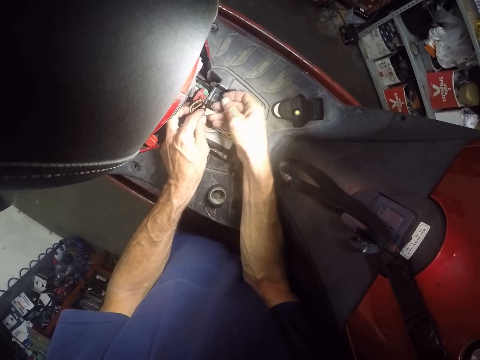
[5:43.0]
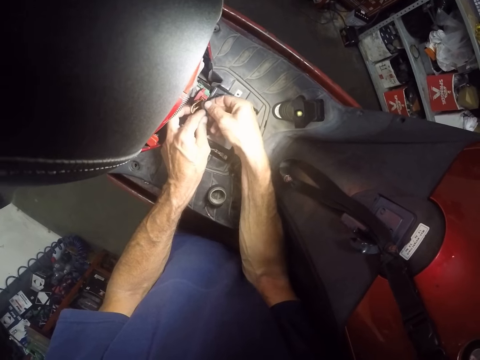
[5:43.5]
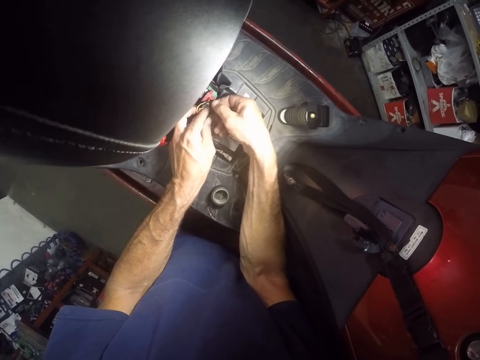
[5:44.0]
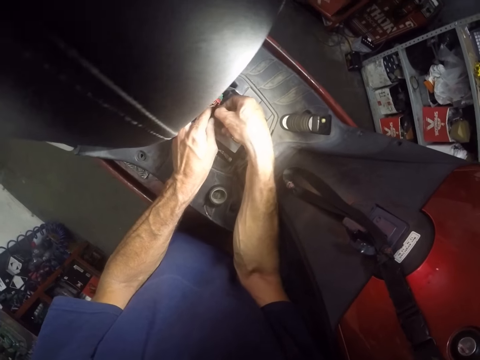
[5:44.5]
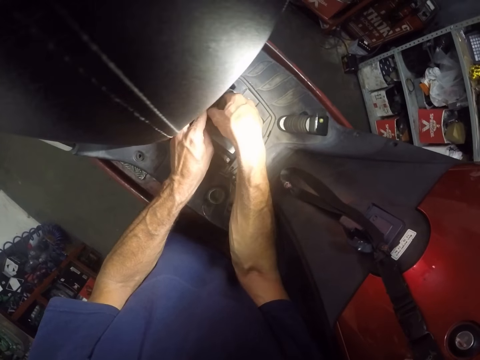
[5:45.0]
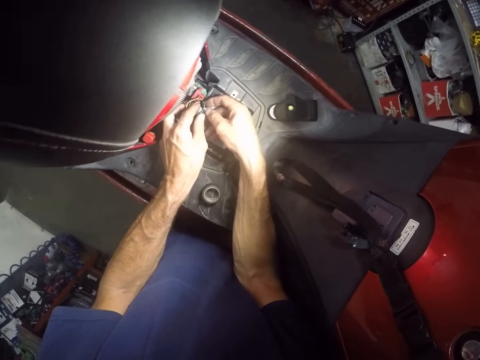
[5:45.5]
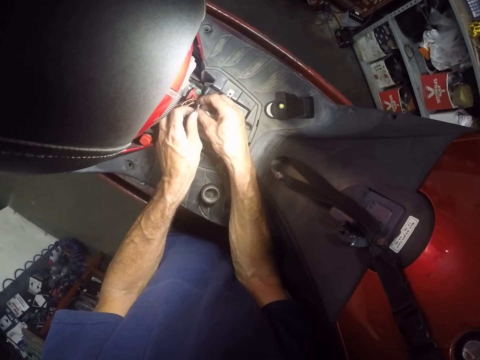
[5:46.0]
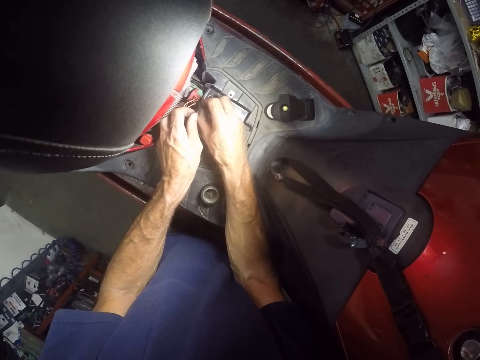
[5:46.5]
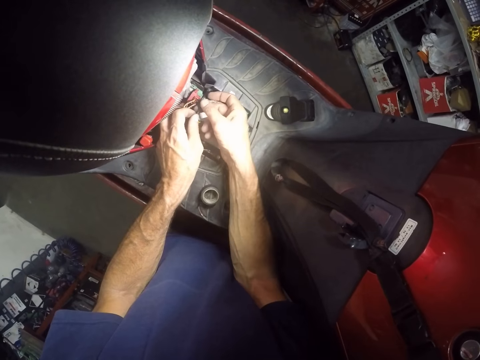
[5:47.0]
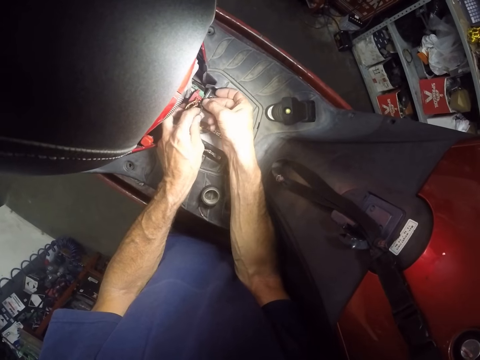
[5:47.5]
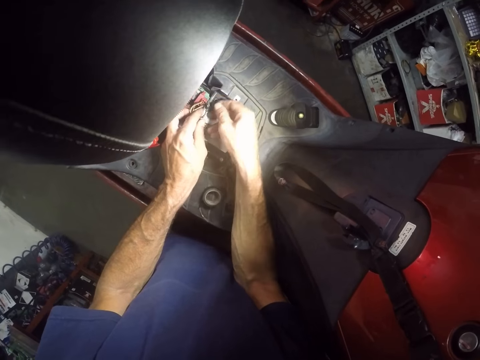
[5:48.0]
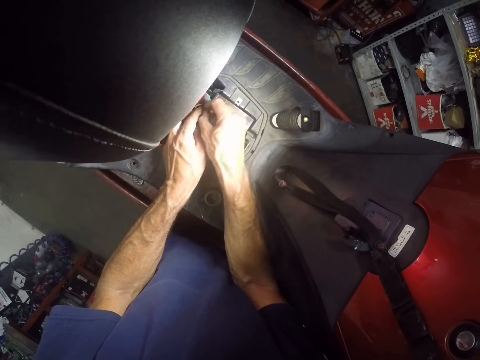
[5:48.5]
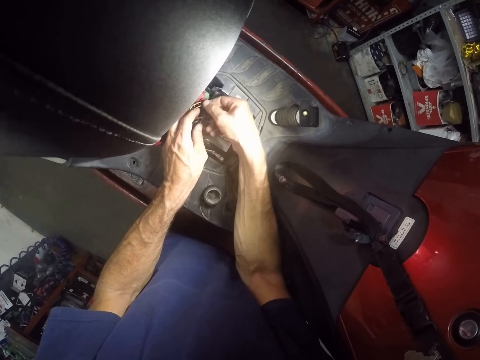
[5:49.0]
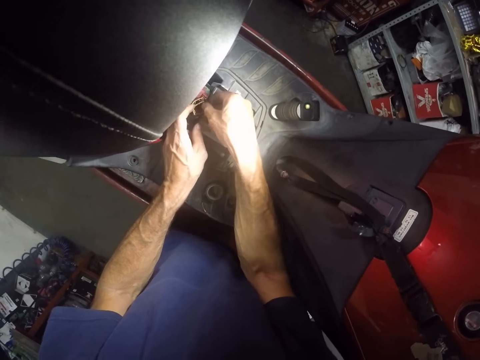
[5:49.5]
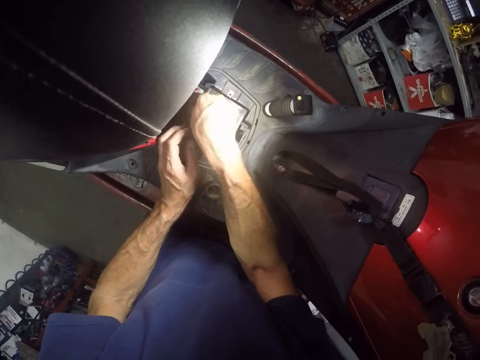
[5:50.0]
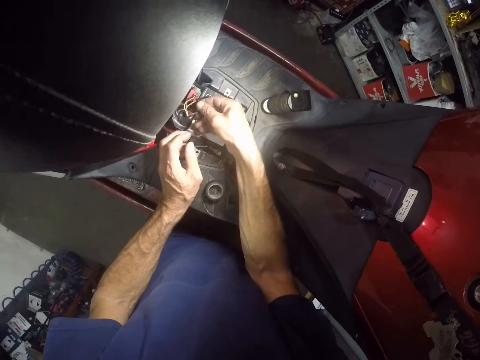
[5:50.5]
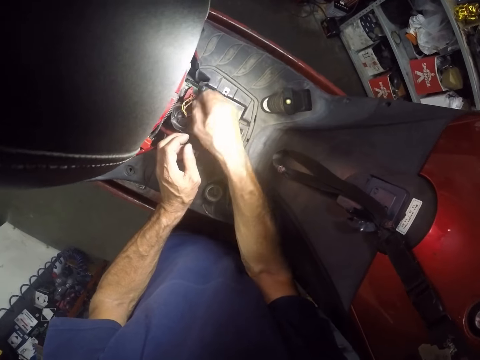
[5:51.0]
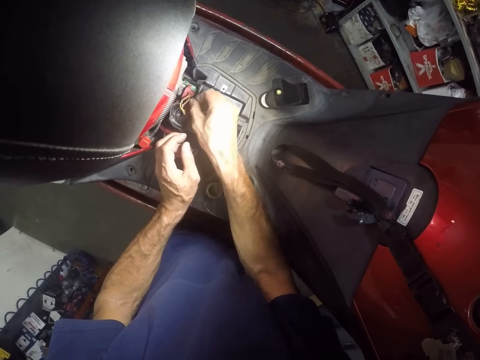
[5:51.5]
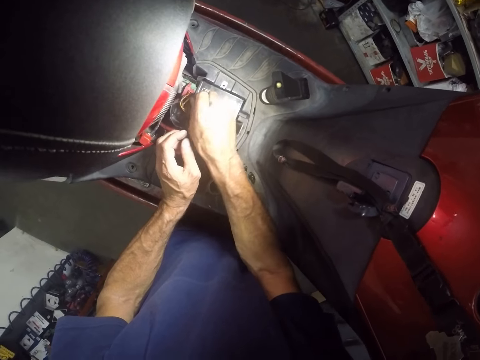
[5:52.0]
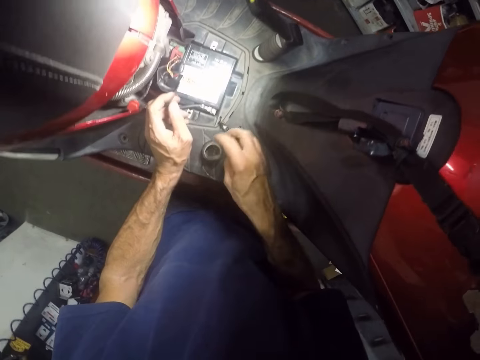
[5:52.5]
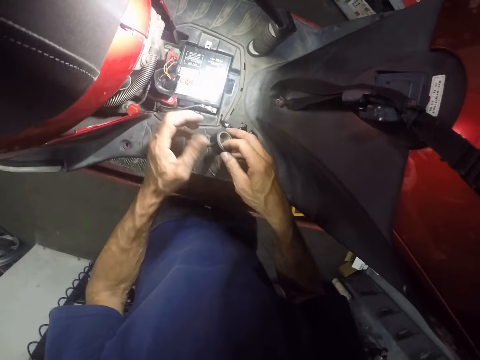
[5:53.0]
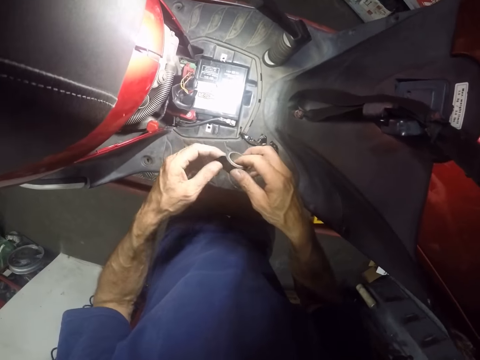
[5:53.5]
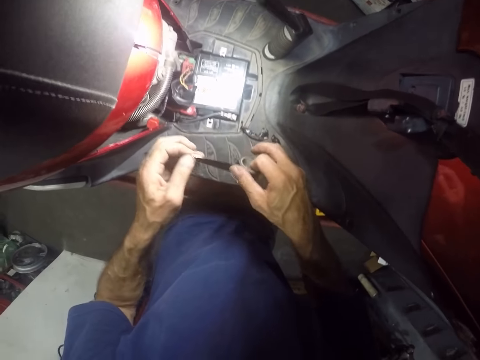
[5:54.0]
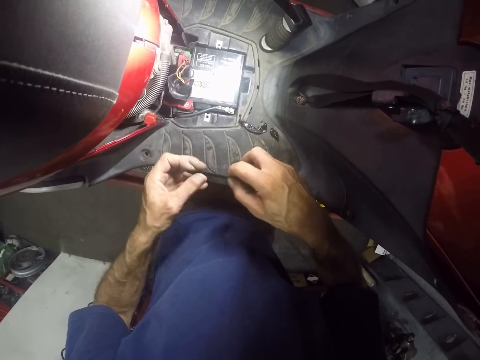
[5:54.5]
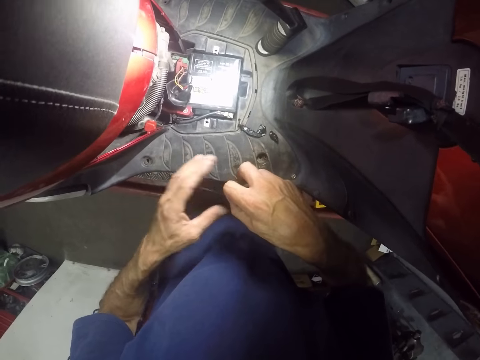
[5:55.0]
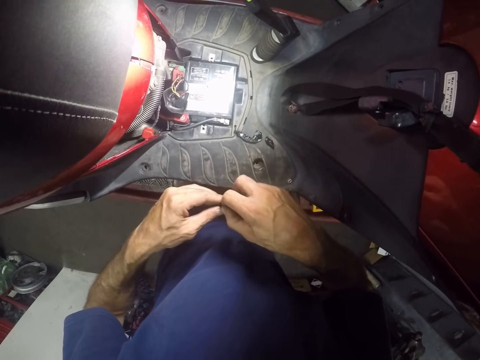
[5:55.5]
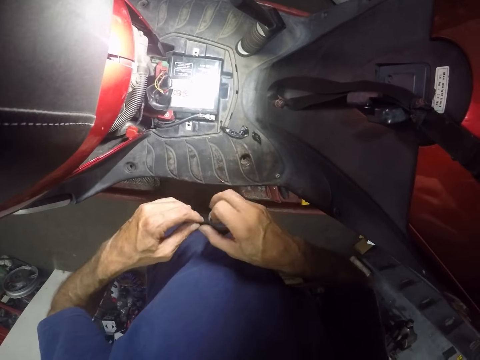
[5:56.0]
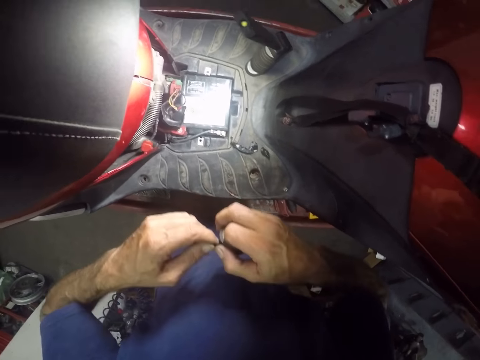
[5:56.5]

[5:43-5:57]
The camera wearer wraps wires with a piece of sellotape. He adjusts the piece of sellotape on the wires. He picks the tape from the motorcycle with his right hand. He removes some tape with his left hand. He cuts the tape with both hands.

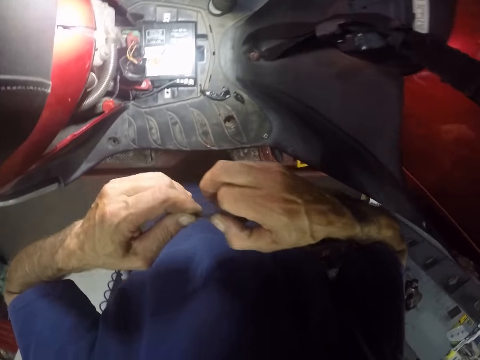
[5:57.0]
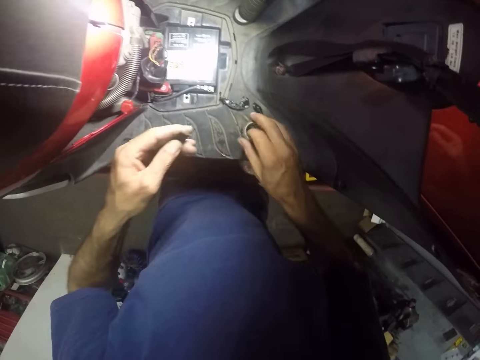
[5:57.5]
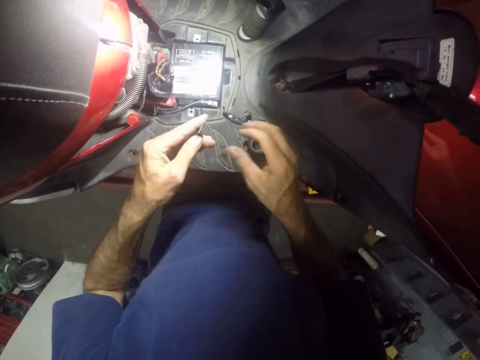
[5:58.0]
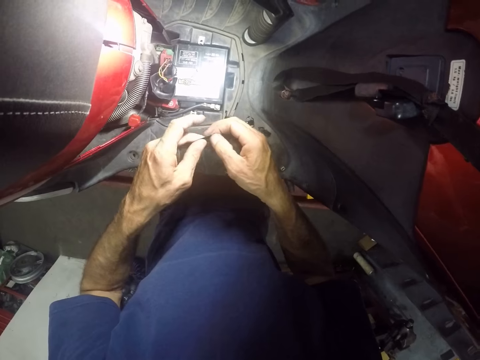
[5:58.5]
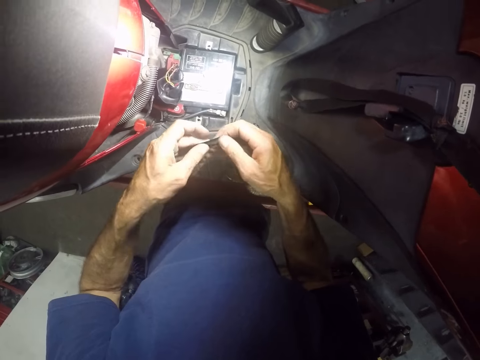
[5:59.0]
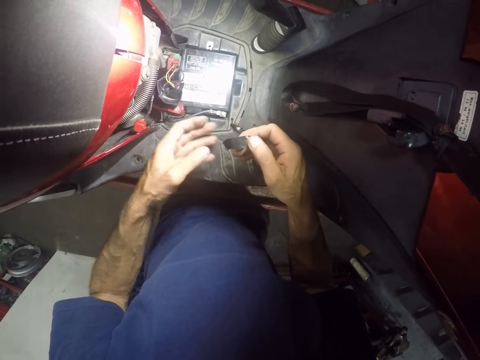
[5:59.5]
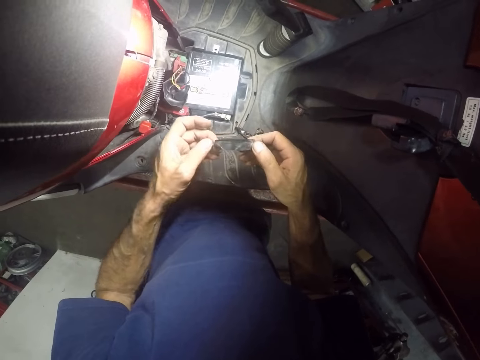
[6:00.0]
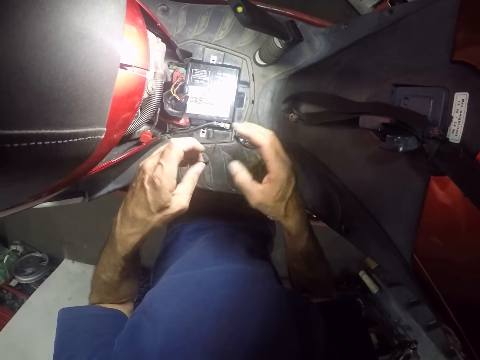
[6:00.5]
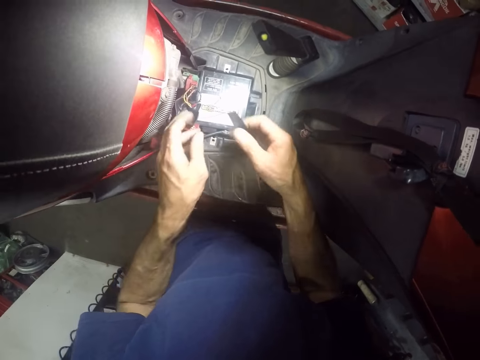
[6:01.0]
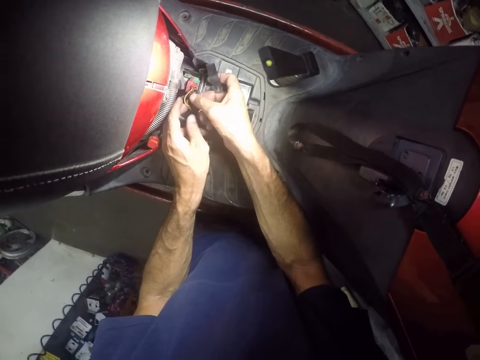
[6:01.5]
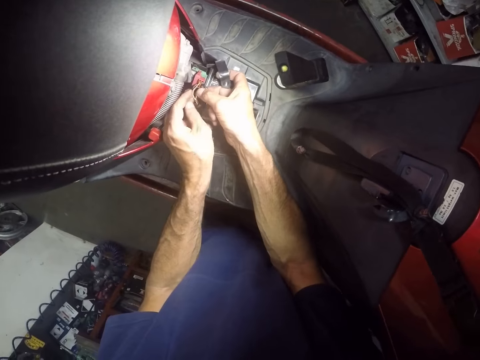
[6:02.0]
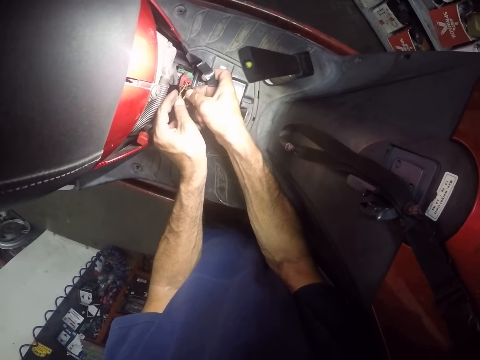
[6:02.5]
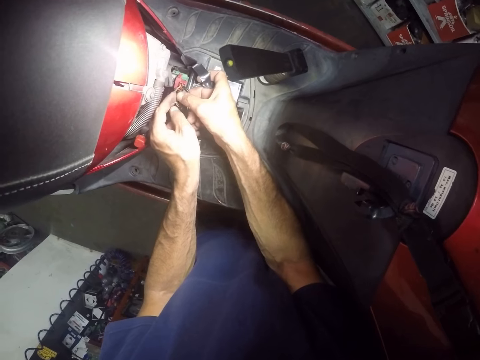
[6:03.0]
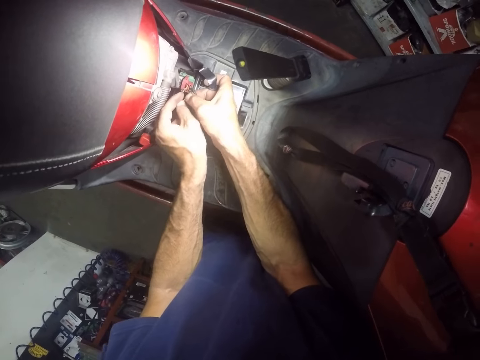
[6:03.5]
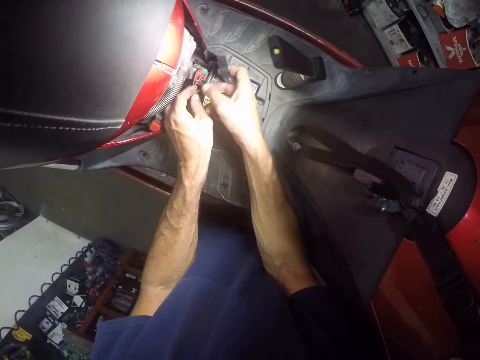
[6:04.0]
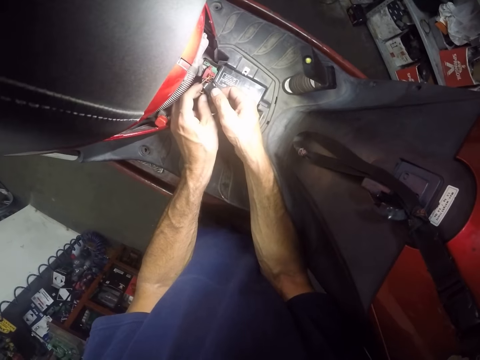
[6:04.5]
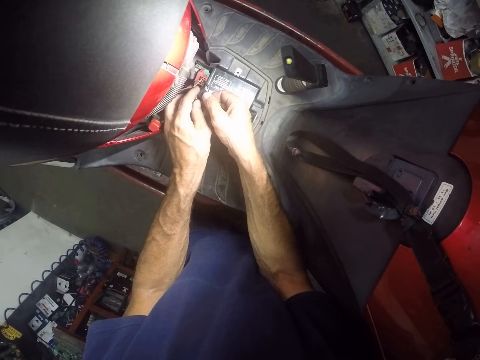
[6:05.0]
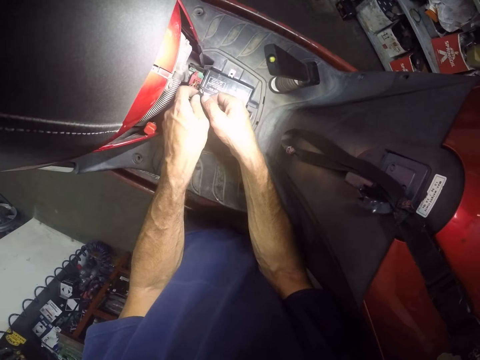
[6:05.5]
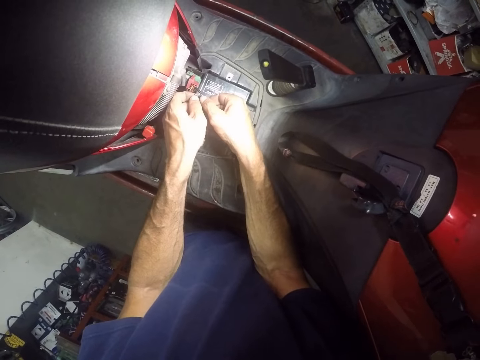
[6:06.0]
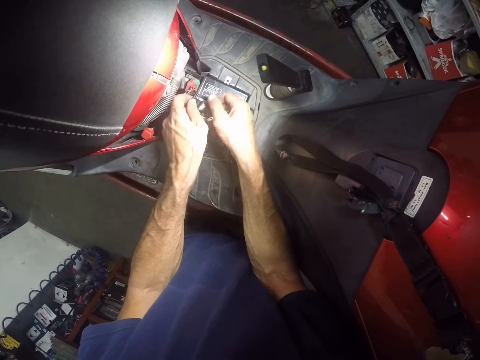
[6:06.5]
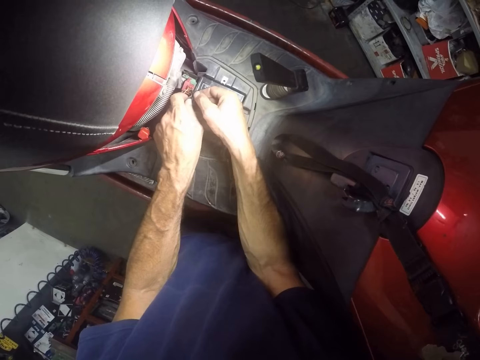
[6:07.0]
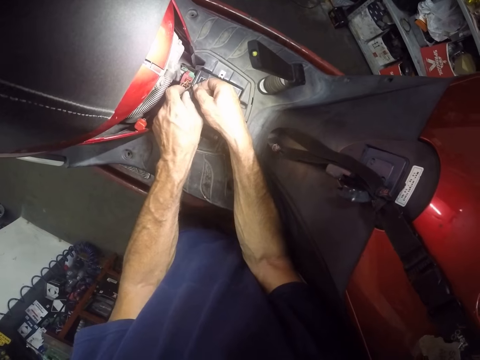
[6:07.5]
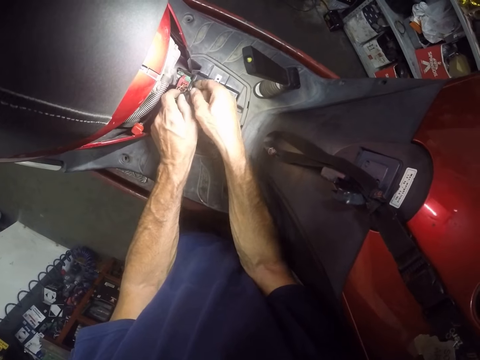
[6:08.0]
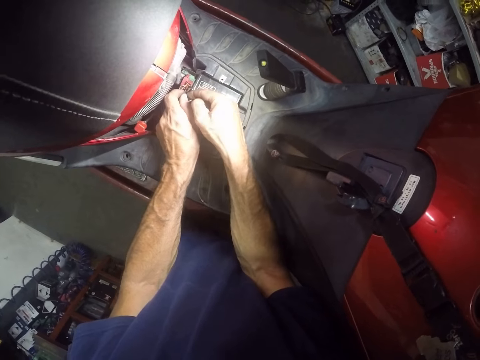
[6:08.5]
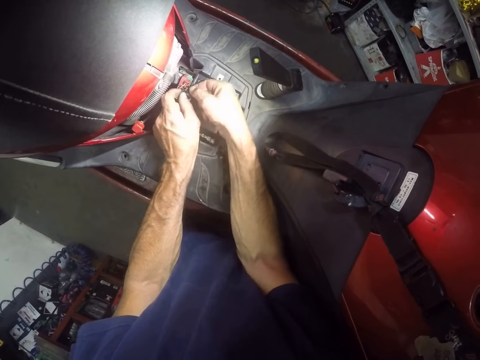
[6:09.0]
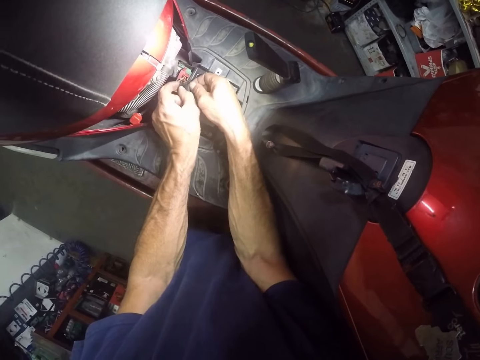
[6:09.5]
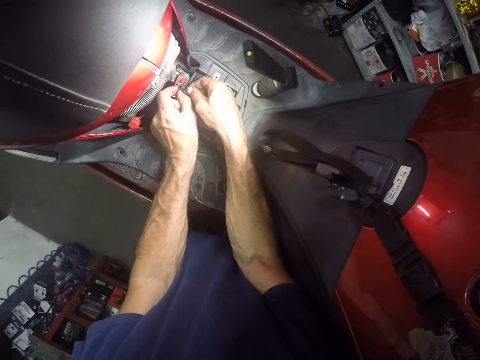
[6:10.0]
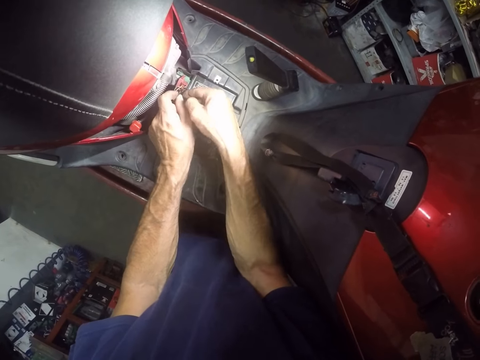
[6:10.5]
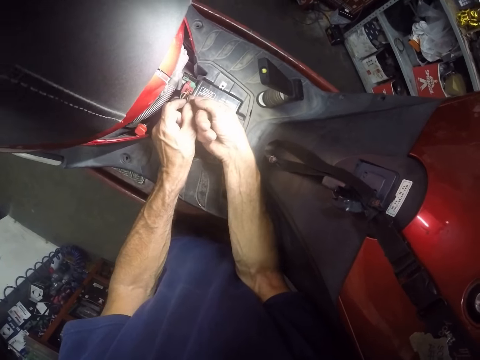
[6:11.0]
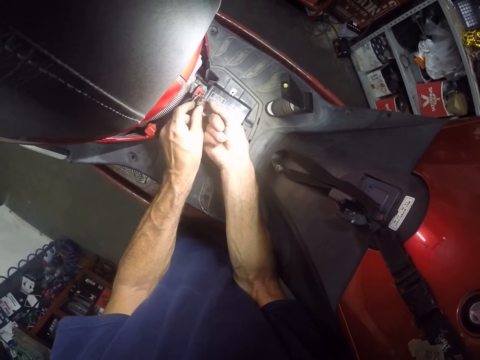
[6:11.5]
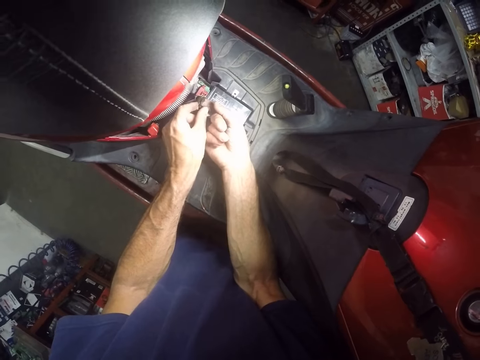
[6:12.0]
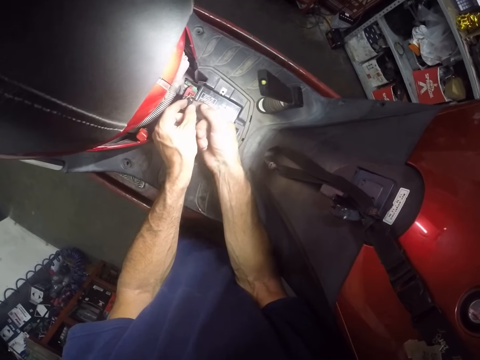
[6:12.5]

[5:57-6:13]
The camera wearer drops the tape in his right hand on the motorcycle. He cuts a piece of sellotape with his hand. He passes the tape in his left hand to his right hand. He straightens the piece of sellotape with his hands. He passes the tape in his right hand to his left hand. He passes the tape in his left hand to his right hand. He tapes a wire on the motorcycle with the tape and both hands. He adjusts wires with his hands. He wraps a piece of sellotape on the wires. He adjusts the piece of sellotape on the wires.
